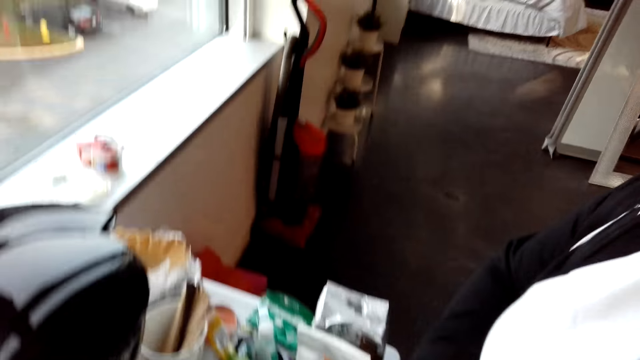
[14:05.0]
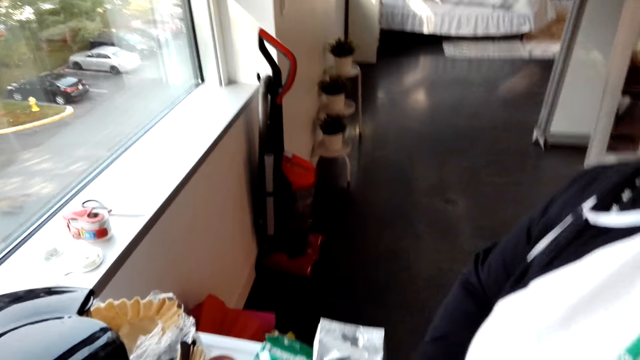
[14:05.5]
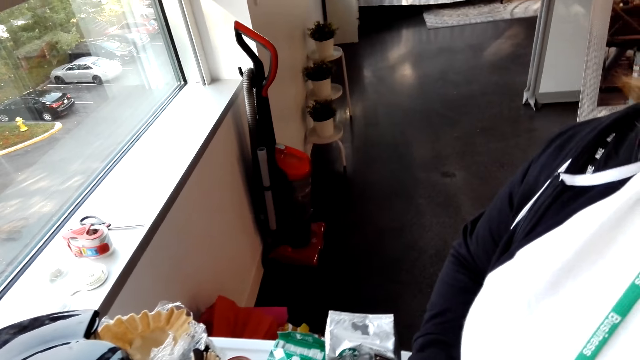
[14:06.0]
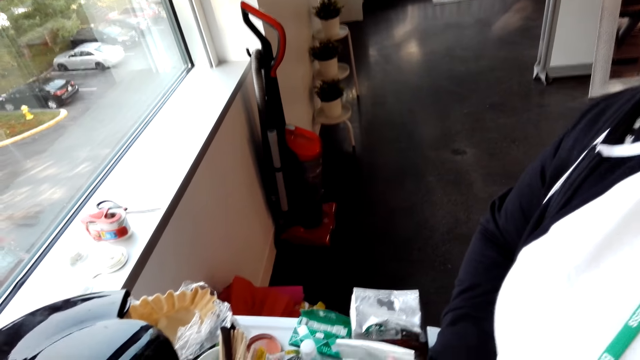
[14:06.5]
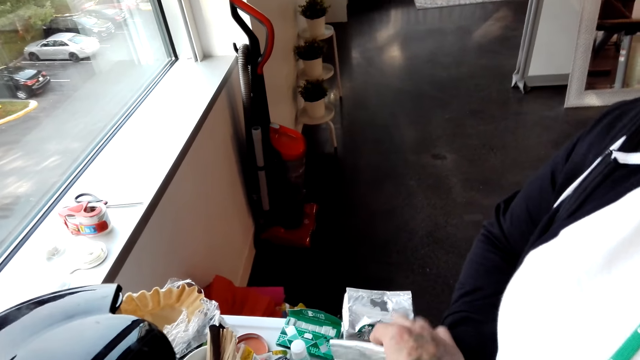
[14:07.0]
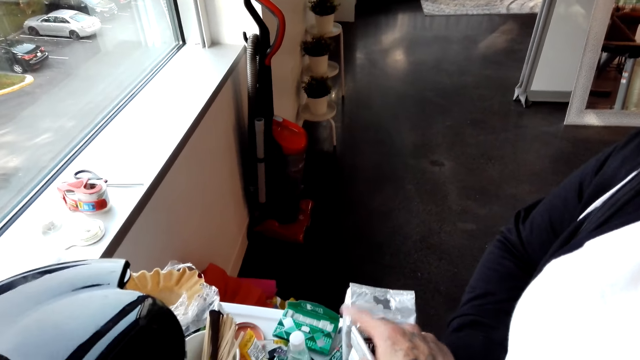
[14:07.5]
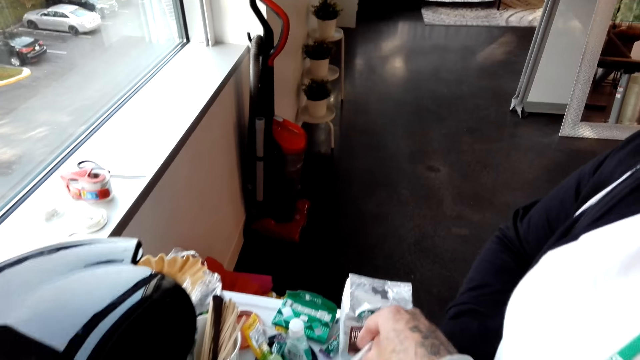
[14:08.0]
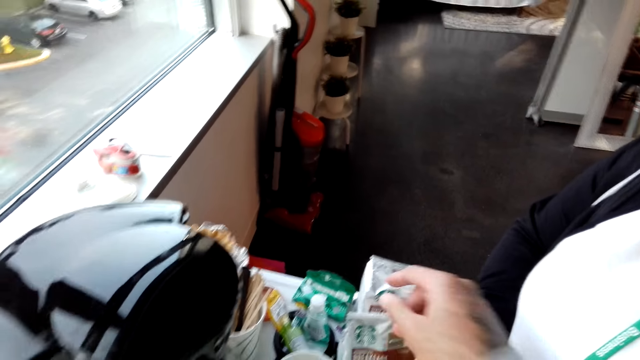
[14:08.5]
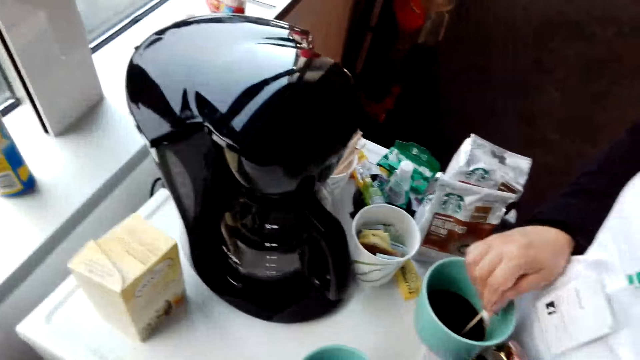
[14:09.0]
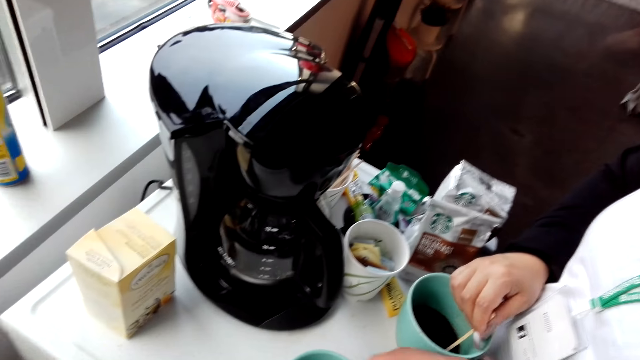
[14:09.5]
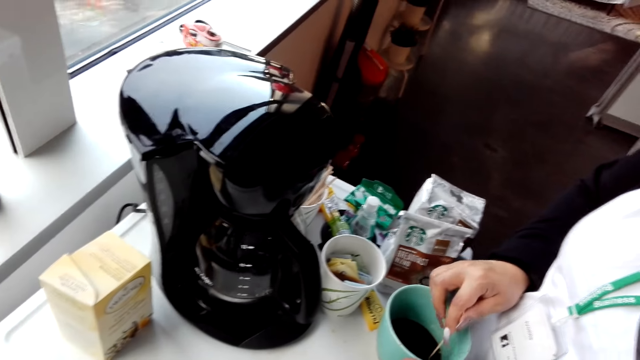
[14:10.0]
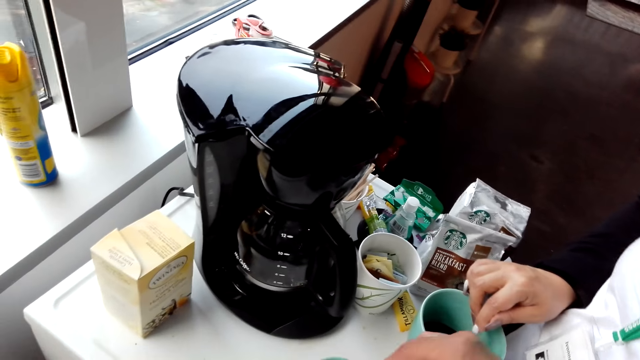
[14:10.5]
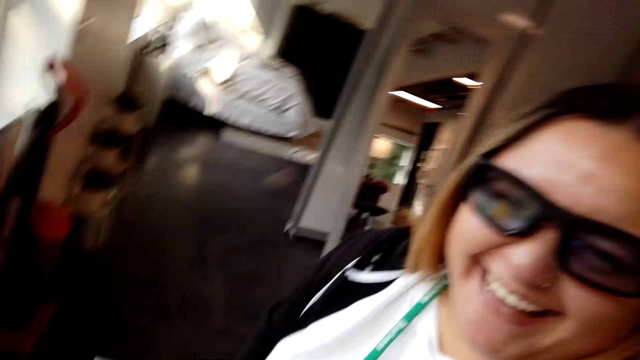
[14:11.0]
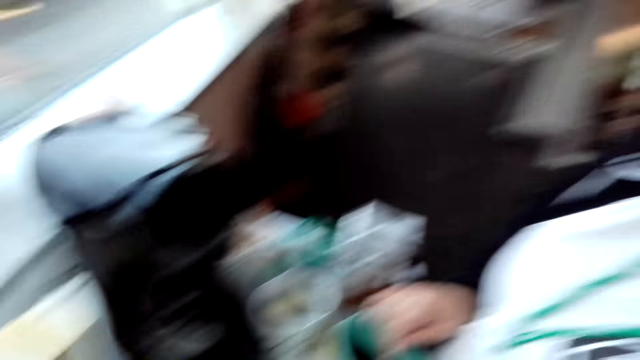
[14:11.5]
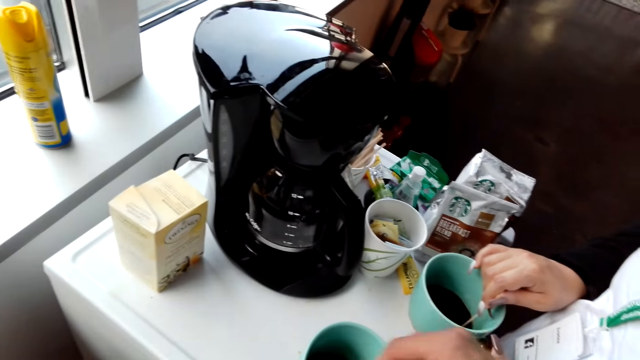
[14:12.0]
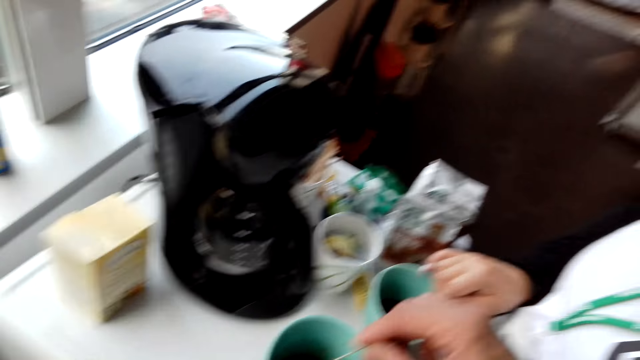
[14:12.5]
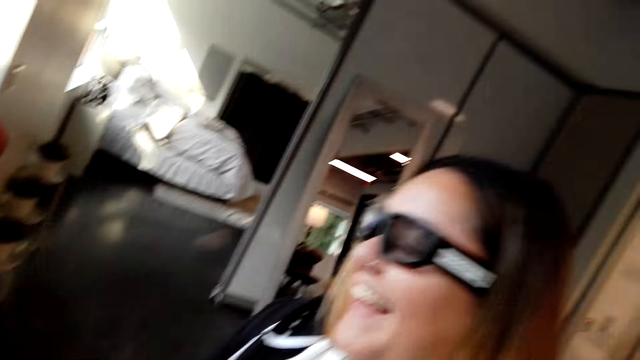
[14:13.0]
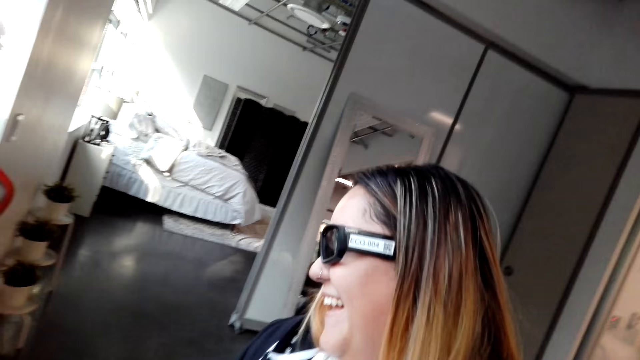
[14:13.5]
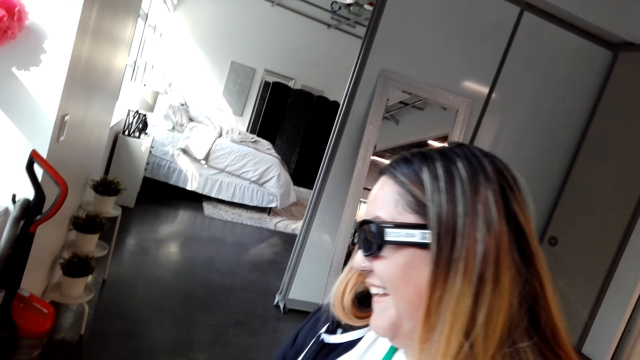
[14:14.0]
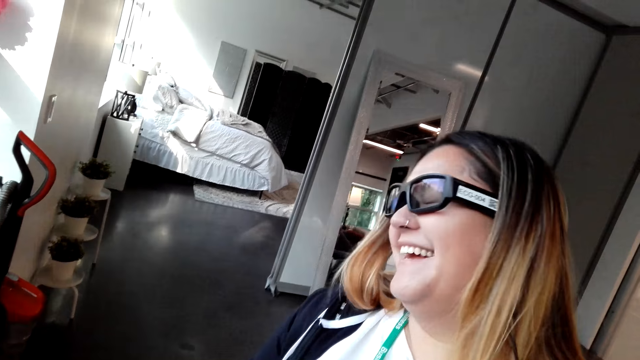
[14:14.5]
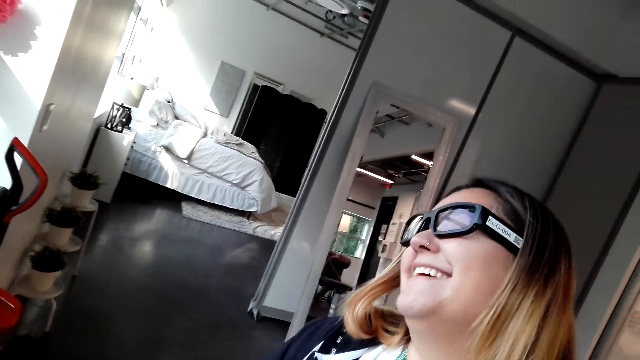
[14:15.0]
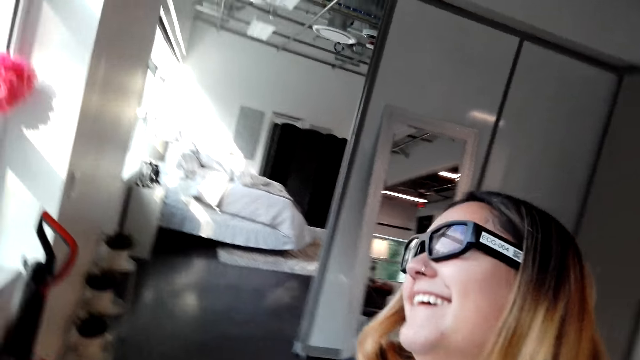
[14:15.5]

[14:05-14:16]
The camera wearer interacts with a lady.

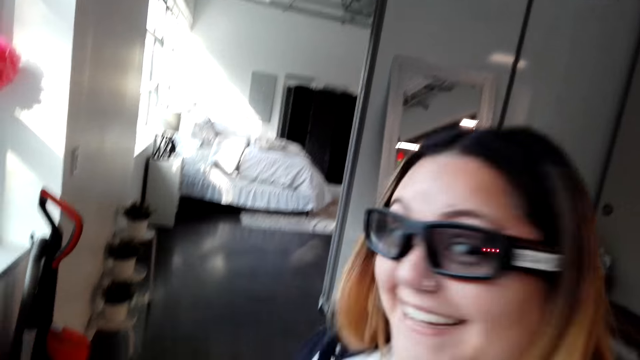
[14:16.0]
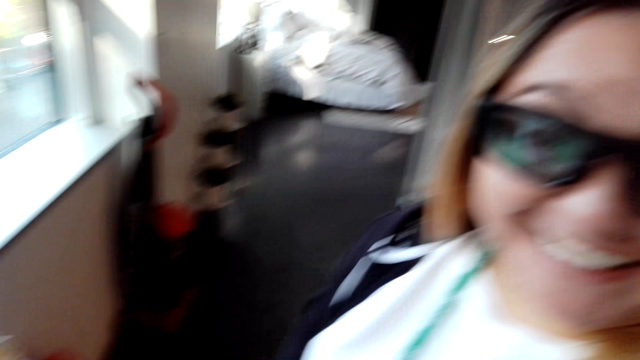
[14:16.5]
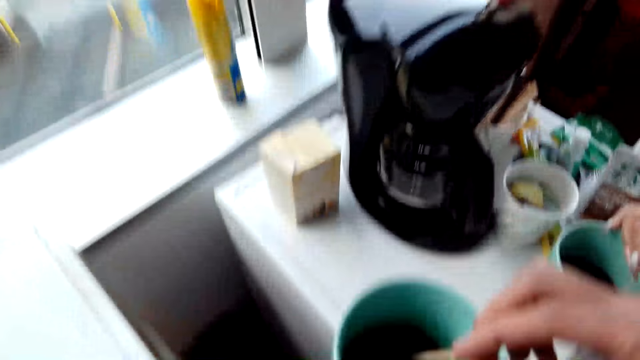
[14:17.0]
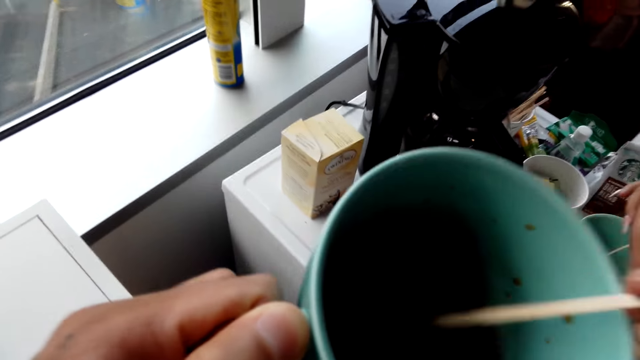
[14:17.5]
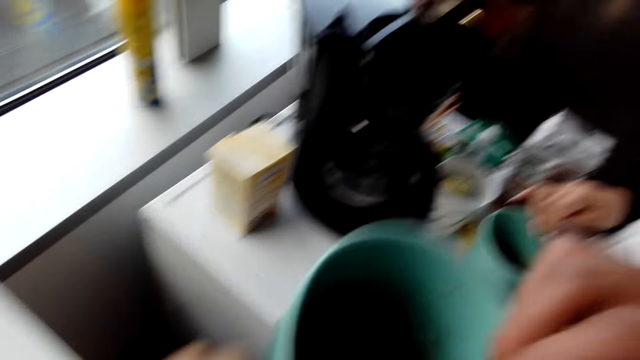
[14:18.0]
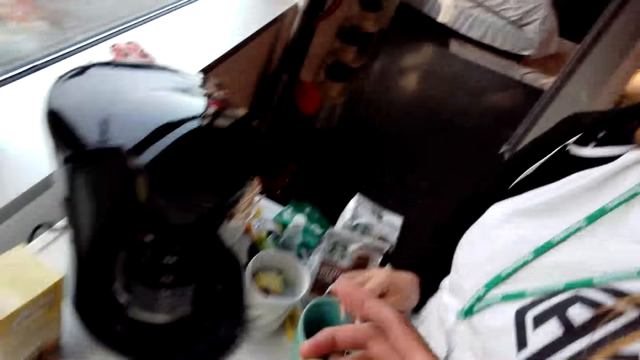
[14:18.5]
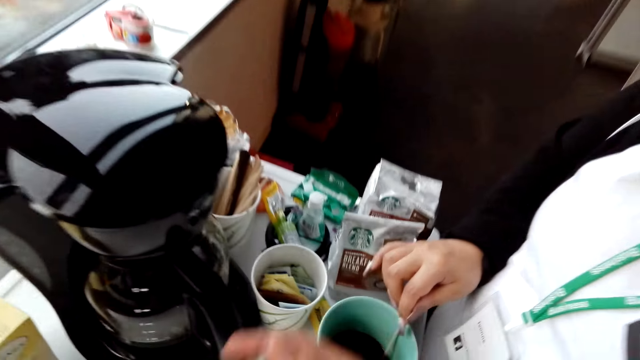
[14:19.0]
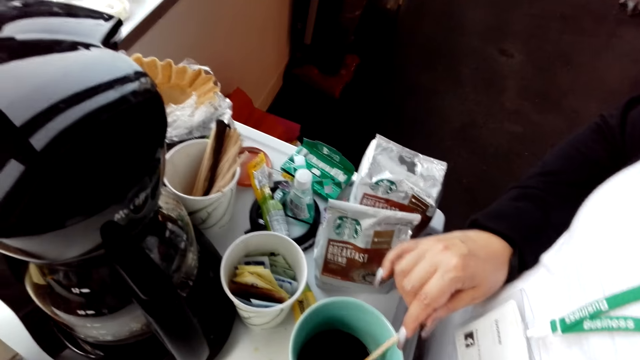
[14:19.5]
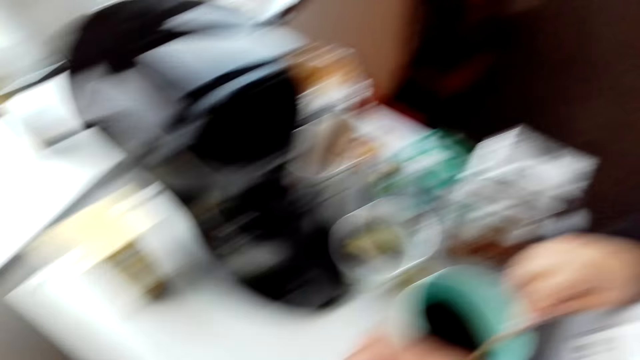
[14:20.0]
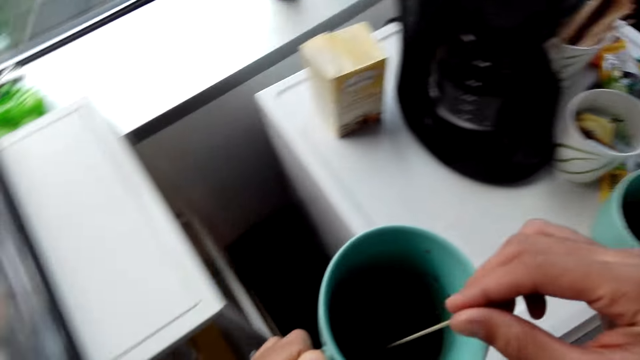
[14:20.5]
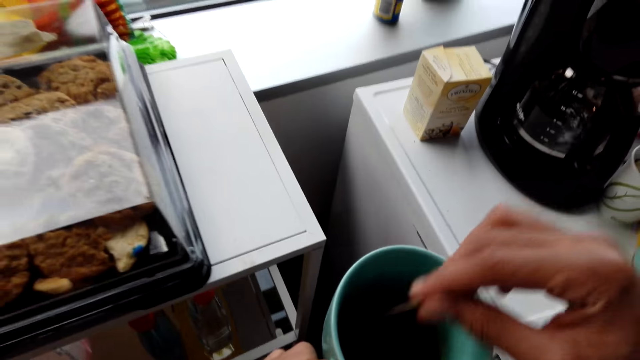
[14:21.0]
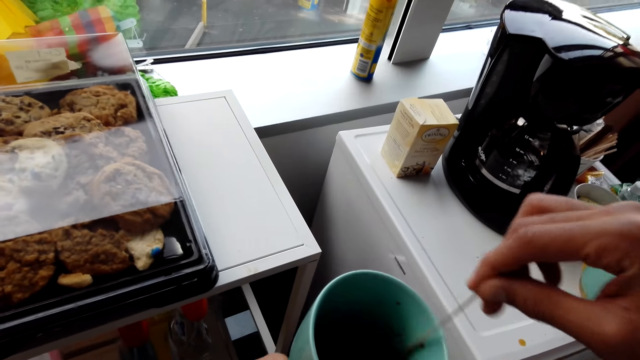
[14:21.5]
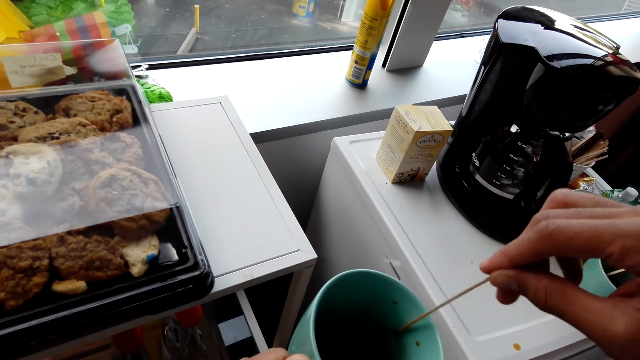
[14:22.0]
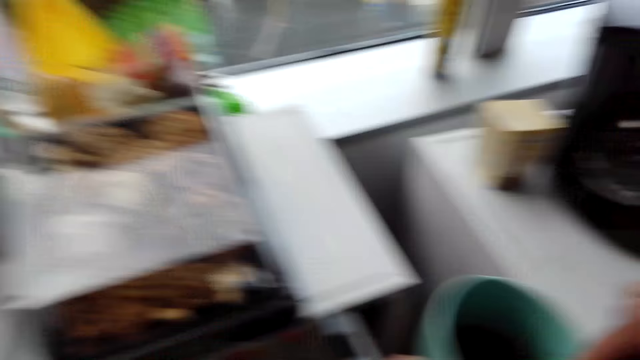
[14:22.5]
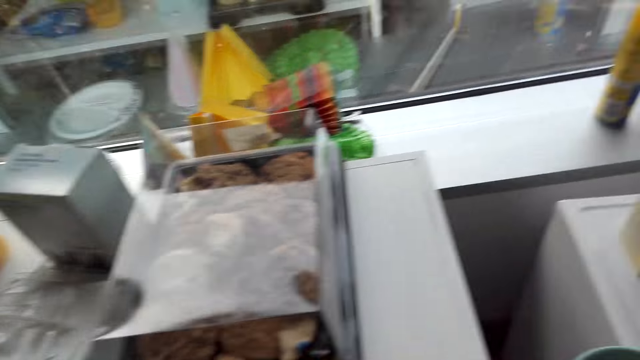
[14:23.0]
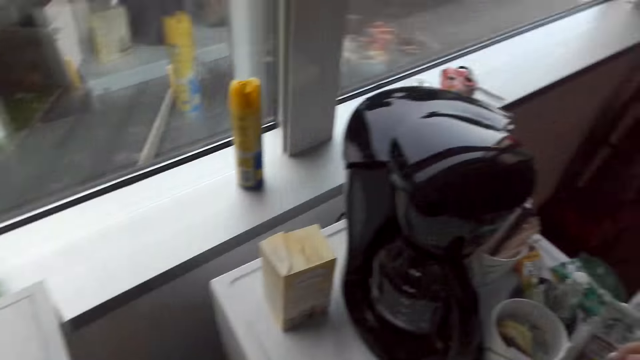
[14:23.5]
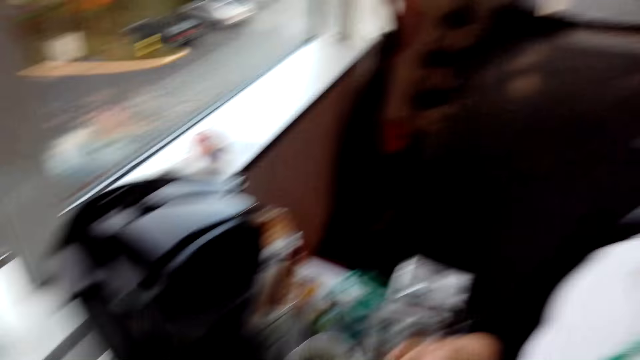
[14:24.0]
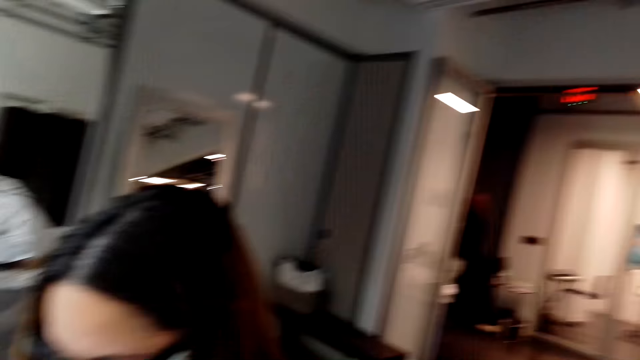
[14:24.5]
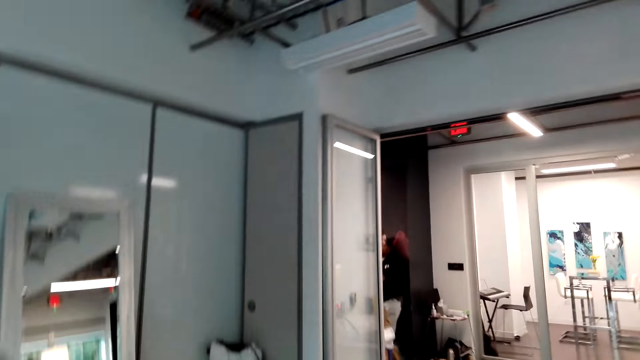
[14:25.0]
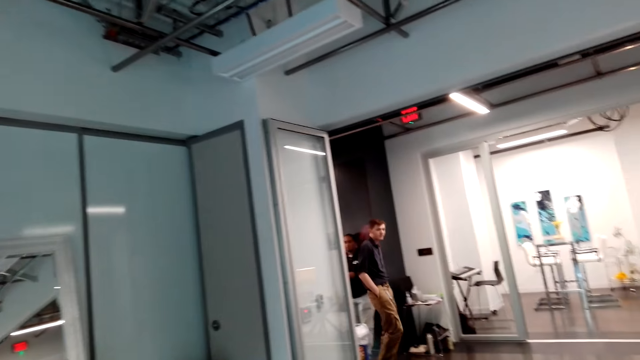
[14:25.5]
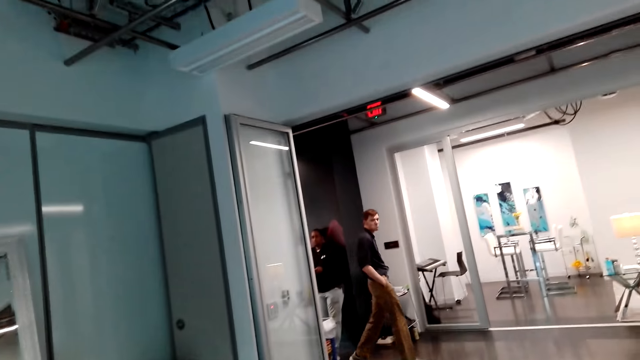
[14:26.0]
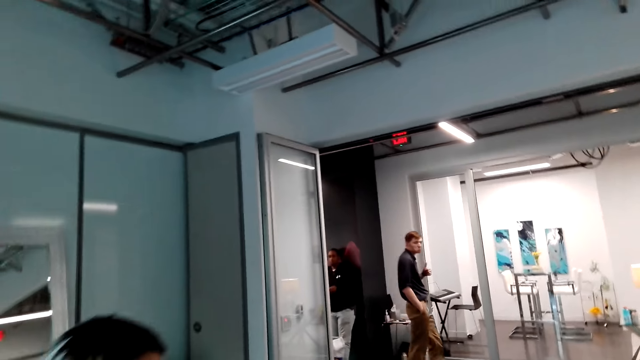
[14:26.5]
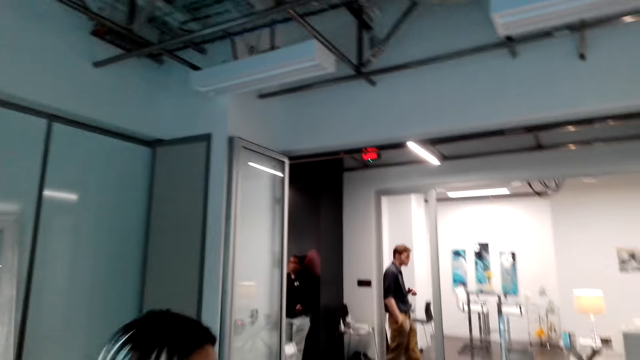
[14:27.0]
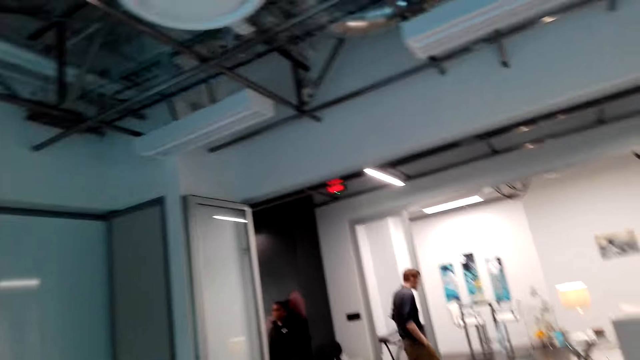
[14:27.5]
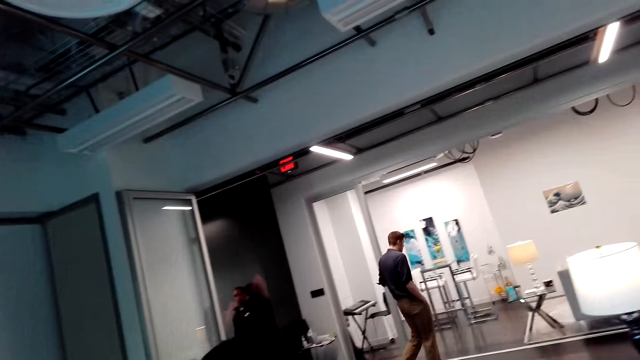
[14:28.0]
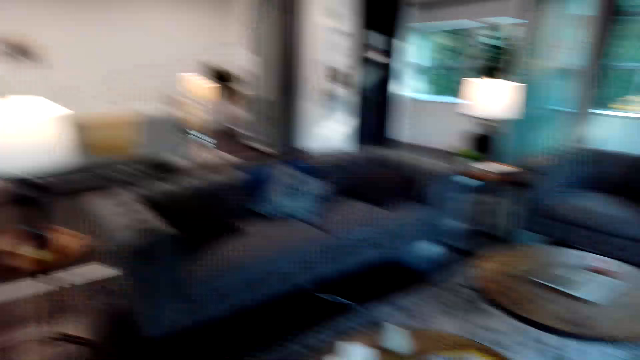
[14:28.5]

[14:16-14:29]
The camera wearer takes a cup of coffee. They stir the coffee with a stick. They stare around the house.
